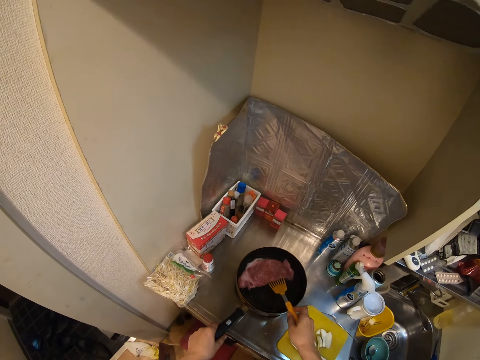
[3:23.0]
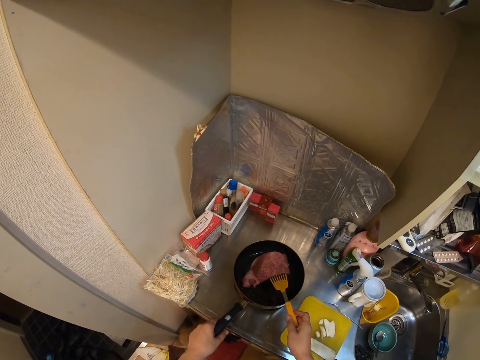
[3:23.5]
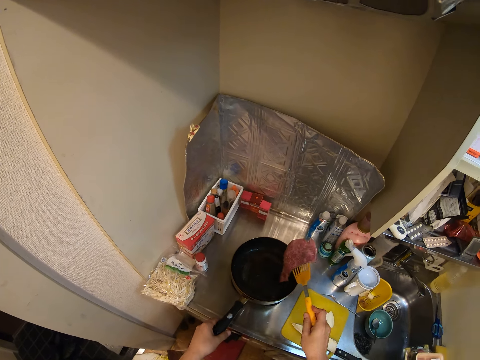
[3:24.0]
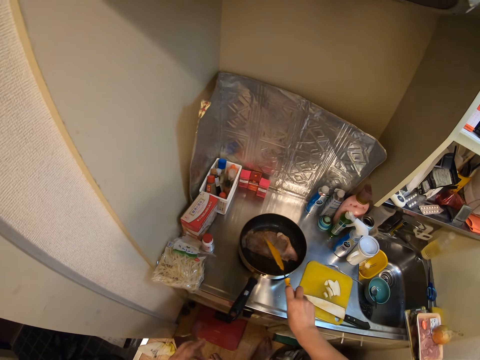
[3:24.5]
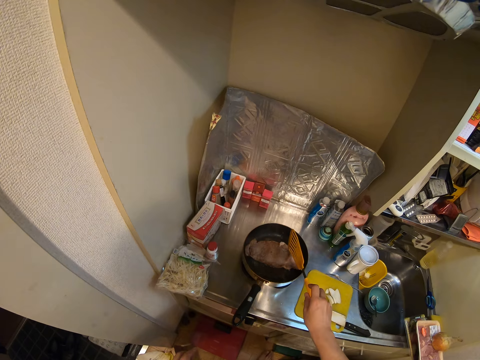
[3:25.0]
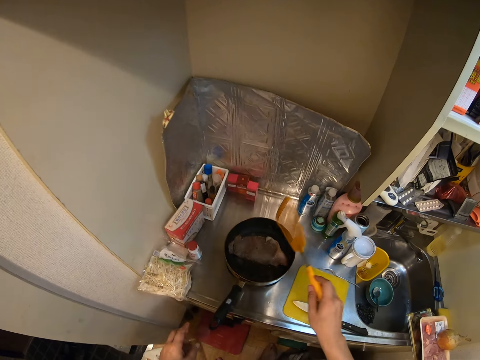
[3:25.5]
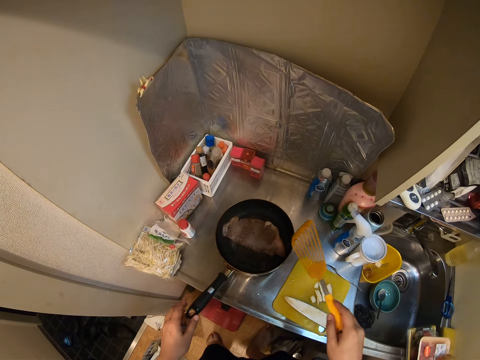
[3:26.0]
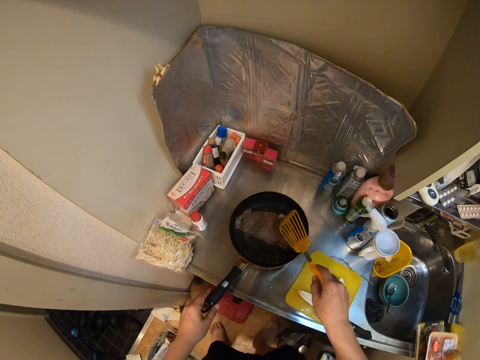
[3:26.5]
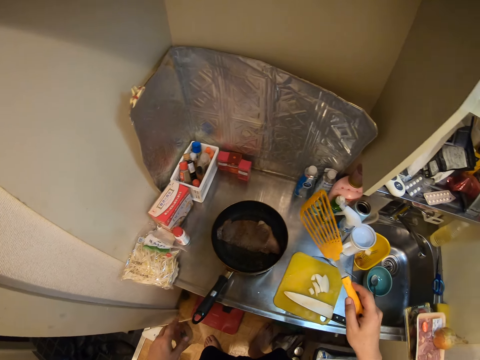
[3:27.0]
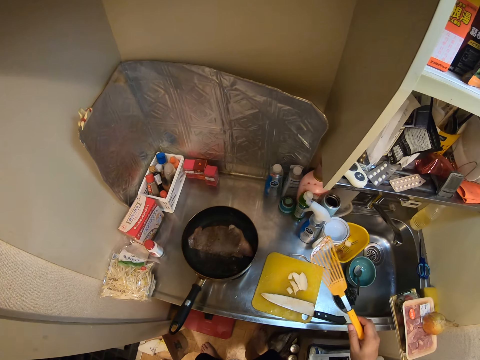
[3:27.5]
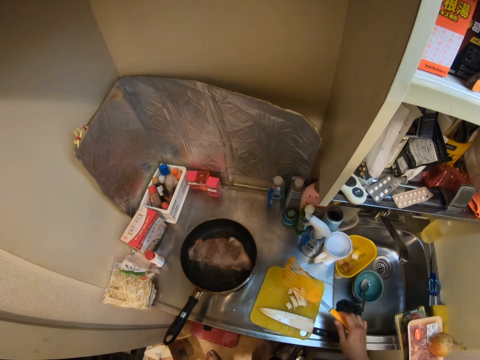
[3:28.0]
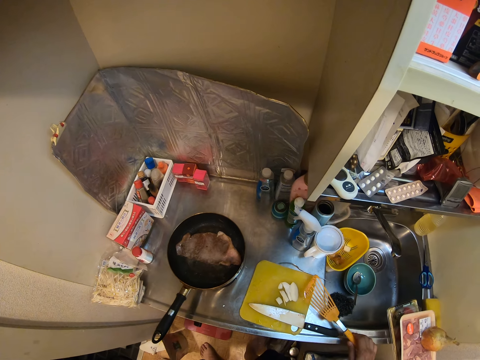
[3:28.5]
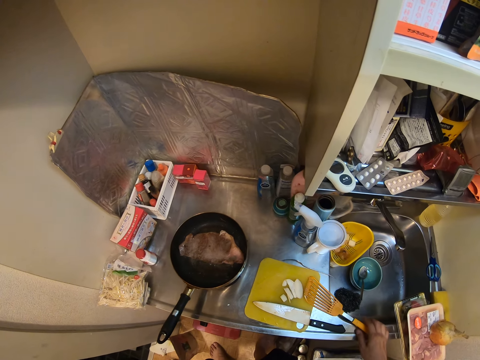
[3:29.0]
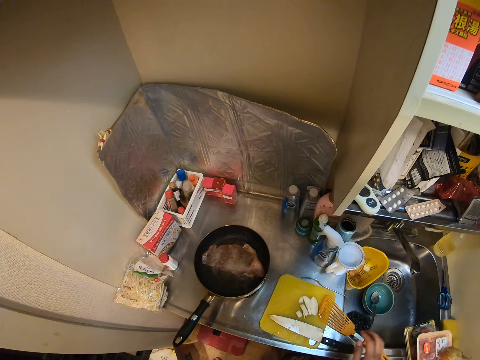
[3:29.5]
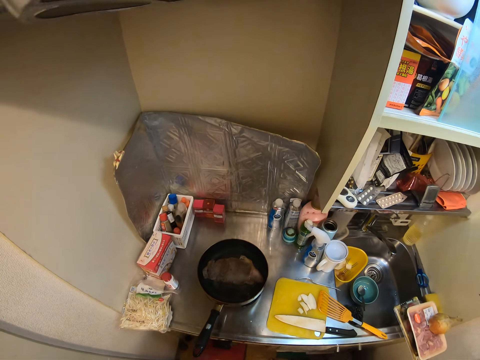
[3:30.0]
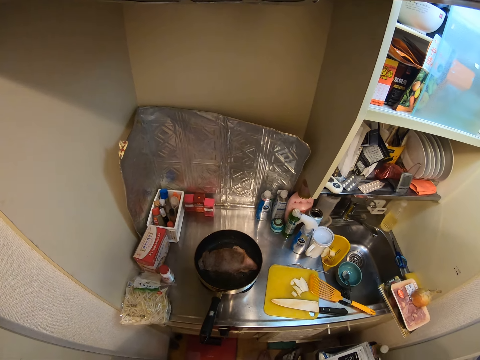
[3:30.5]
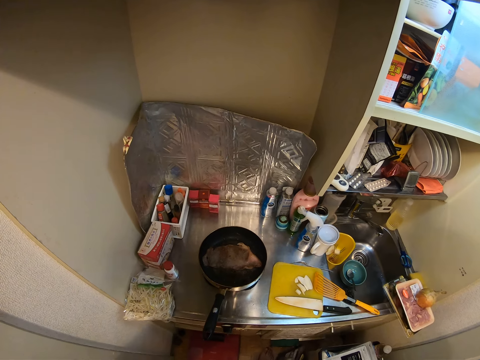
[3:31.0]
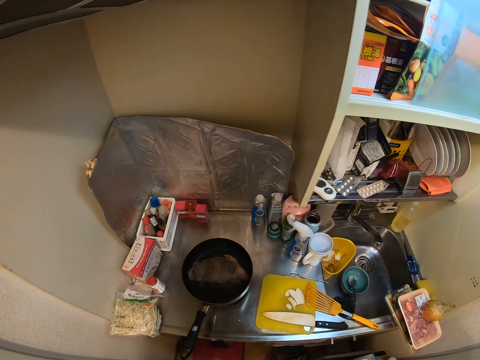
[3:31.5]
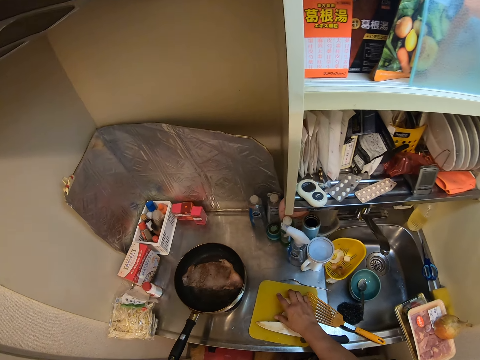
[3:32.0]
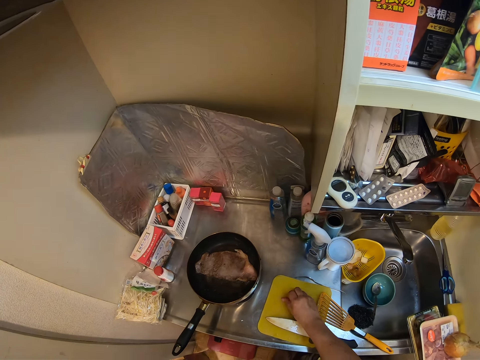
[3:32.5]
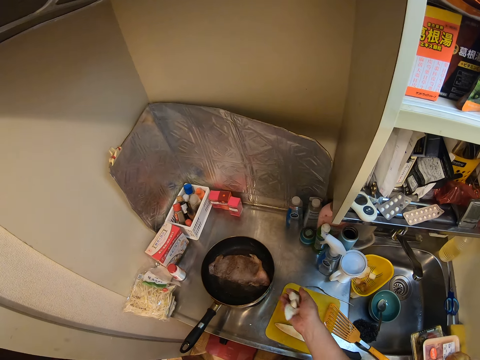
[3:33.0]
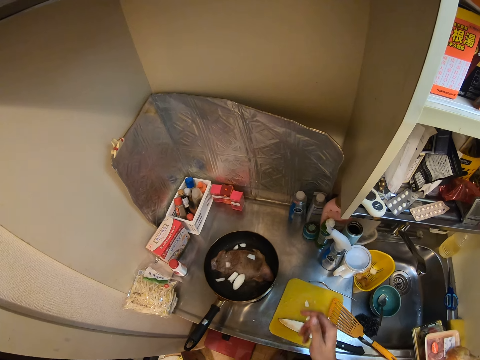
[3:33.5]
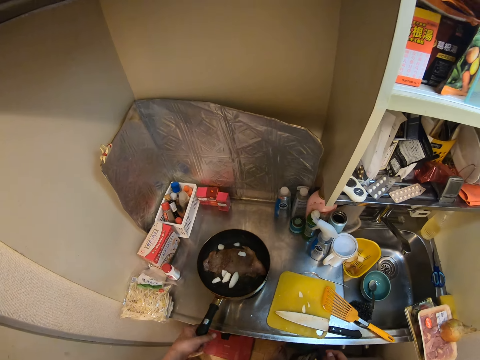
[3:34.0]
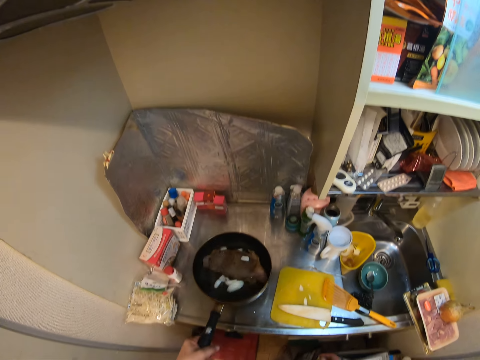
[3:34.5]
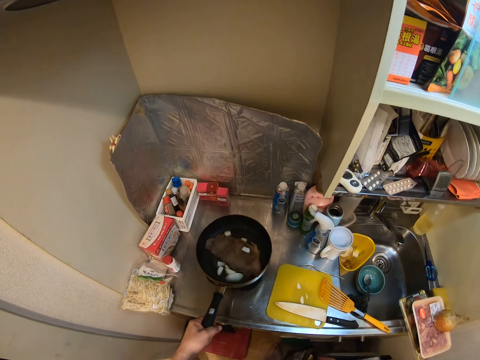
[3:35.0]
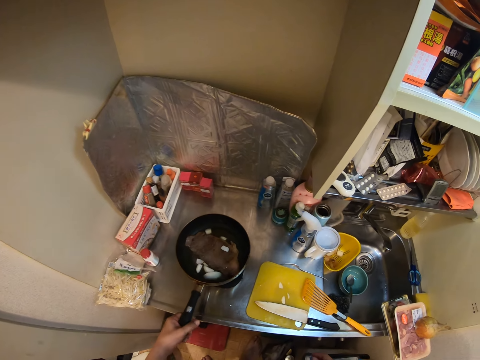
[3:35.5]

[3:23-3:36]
The camera wearer flips the meat in the pan with the spatula. They touch the meat in the pan with the spatula. They put the spatula on the cutting board. They pick the pieces of onion from the cutting board. They throw the pieces of onion into the pan. They pick the pan from the cooker. They shake the pan. They put the pan back on the cooker.

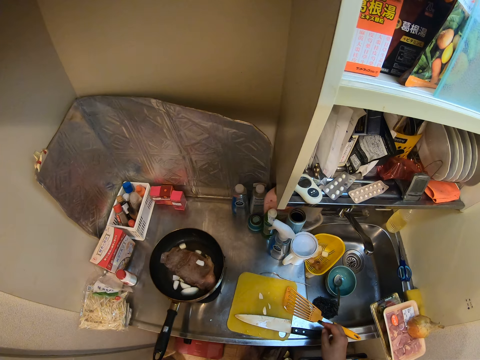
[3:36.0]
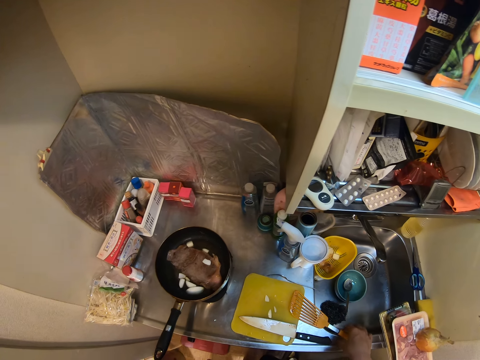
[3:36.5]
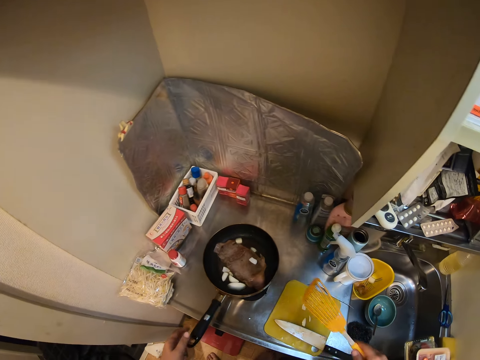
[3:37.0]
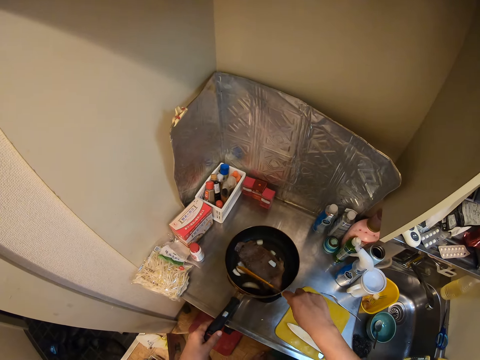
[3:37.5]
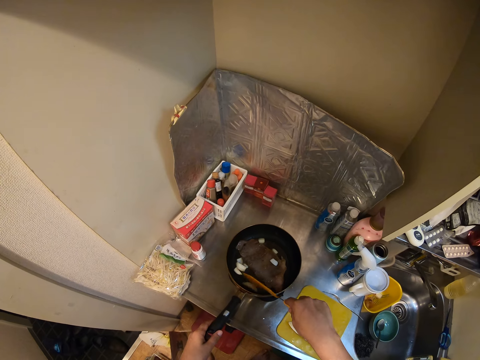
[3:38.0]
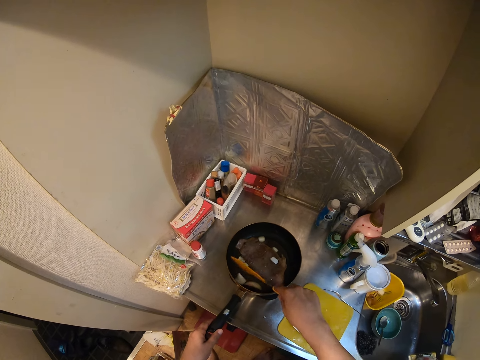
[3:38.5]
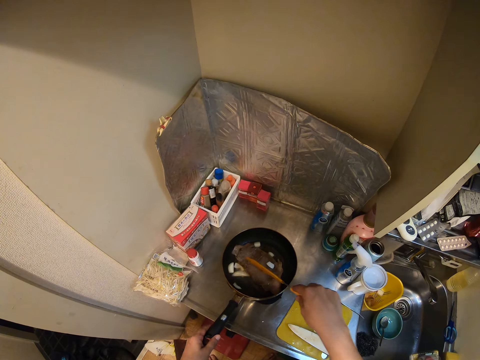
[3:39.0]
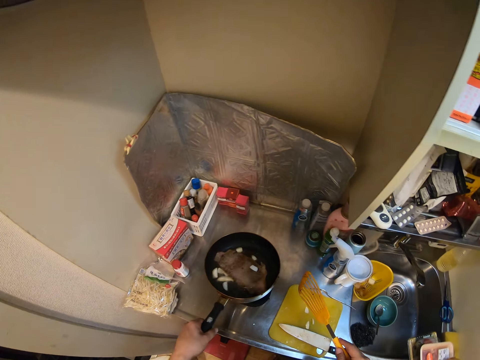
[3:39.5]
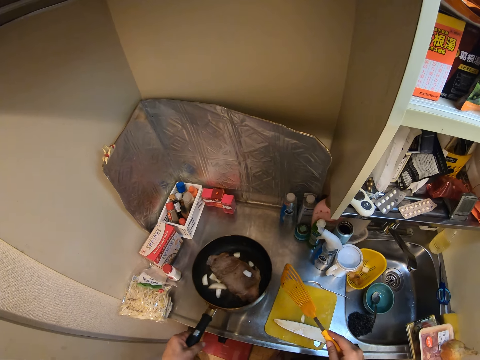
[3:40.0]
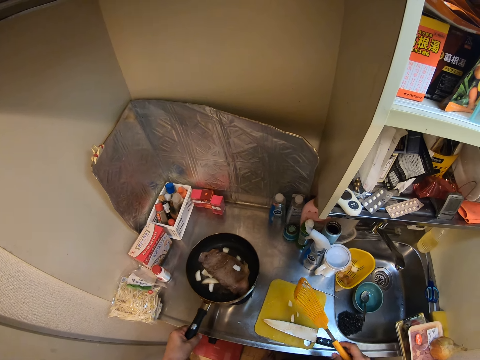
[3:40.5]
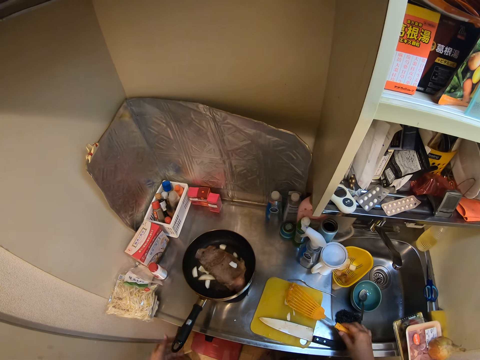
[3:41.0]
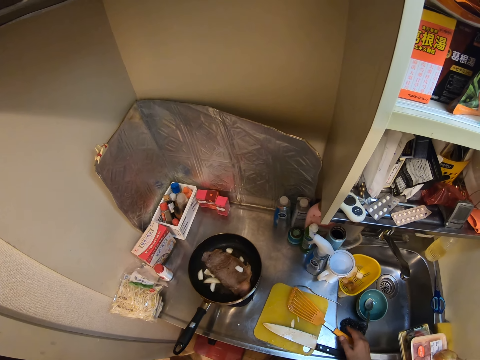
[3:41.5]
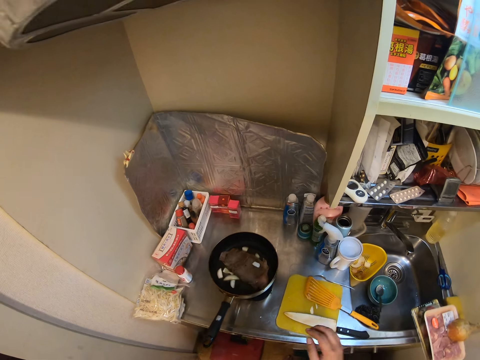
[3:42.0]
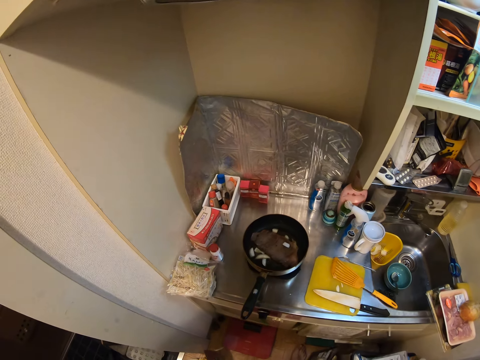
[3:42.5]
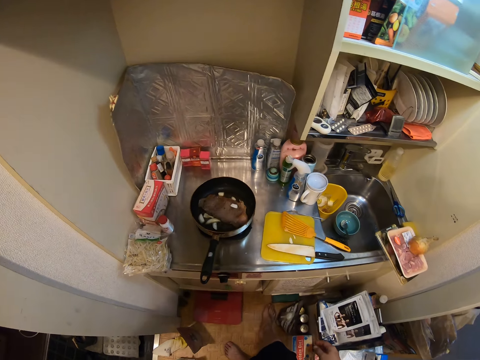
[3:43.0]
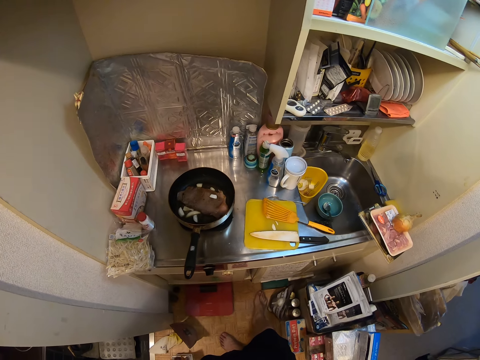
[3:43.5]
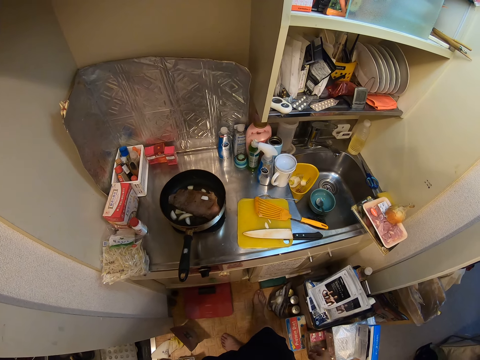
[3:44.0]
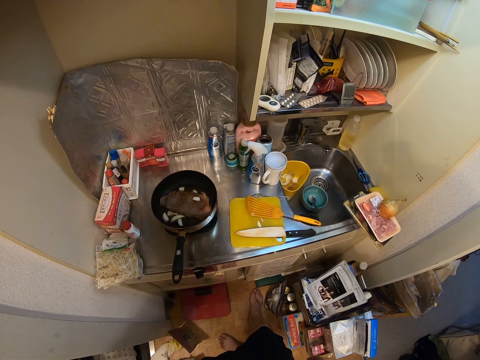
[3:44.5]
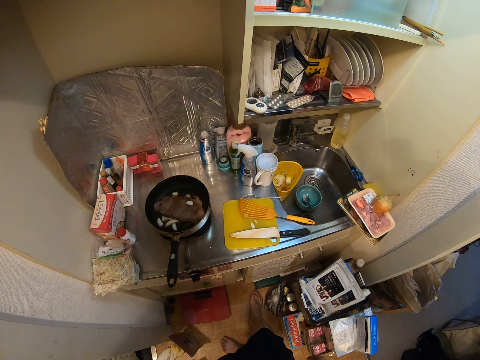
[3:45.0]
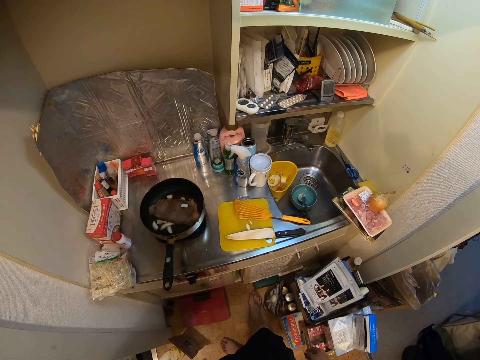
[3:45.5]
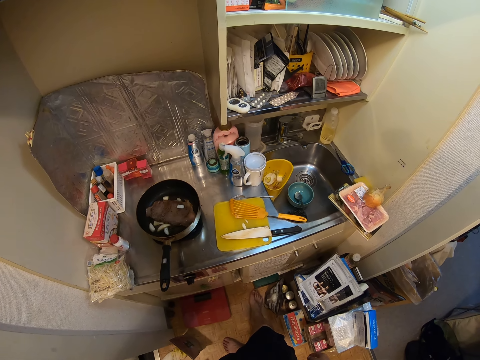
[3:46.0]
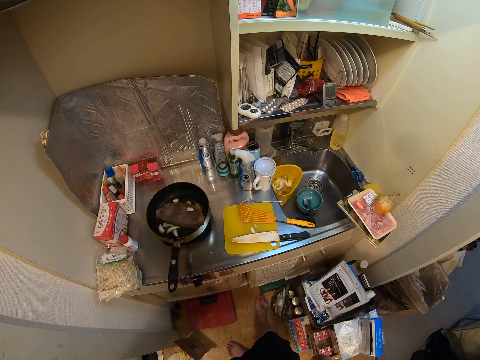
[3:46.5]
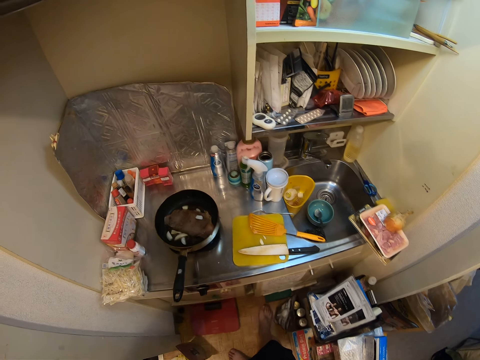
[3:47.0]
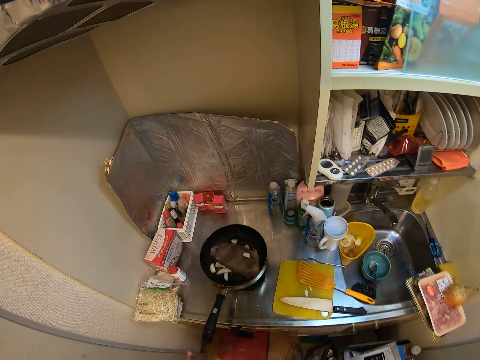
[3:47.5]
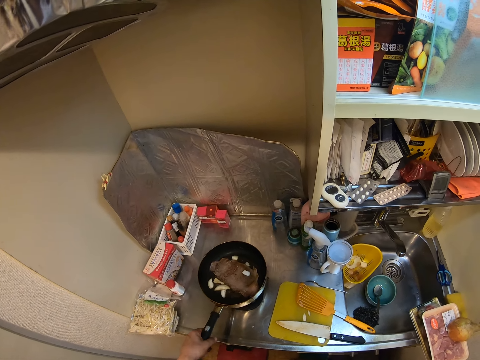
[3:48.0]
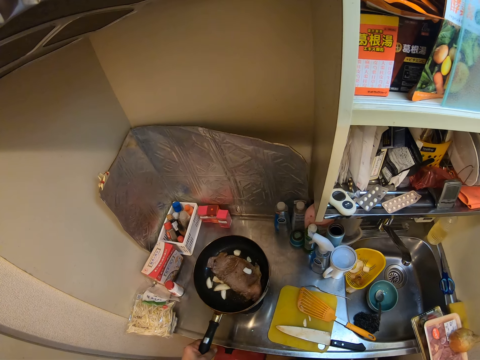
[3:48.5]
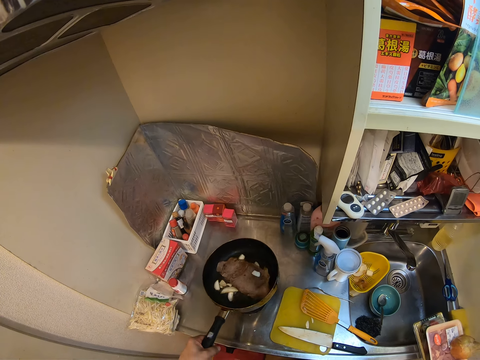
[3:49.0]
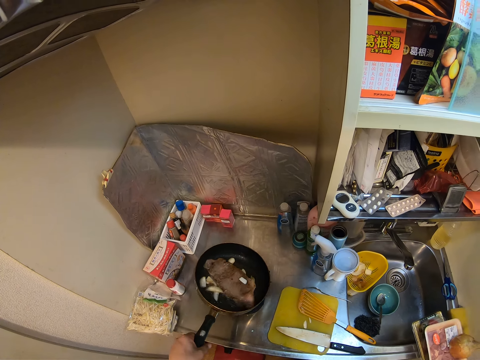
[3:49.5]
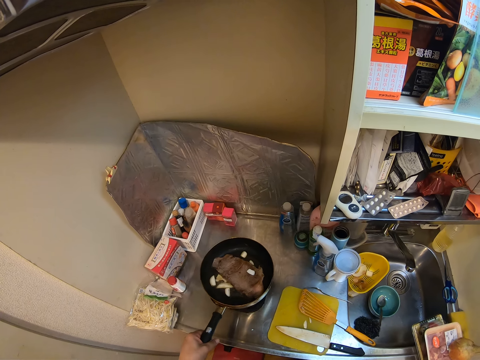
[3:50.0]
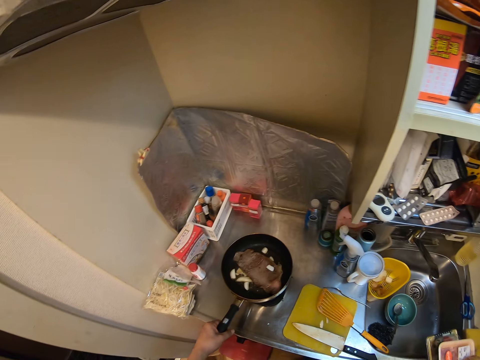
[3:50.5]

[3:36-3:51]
The camera wearer picks the spatula from the cutting board. They touch the pieces of onion in the pan with the spatula. They cook the meat. They shake the pan. They put the pan on the cooker. They drop the spatula on the cutting board. They lift the pan from the cooker. They tilt the pan. They shake the pot. They put the pan on the cooker.
